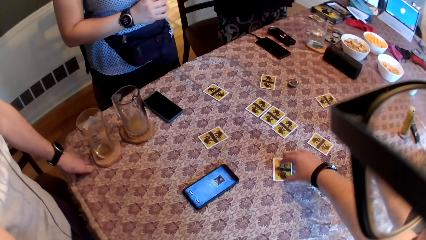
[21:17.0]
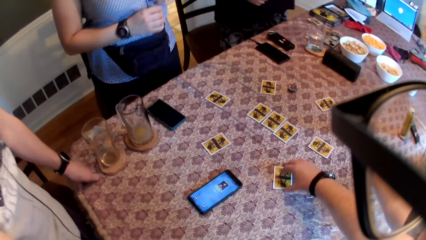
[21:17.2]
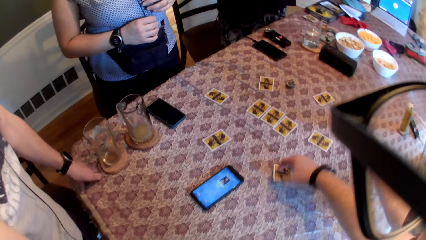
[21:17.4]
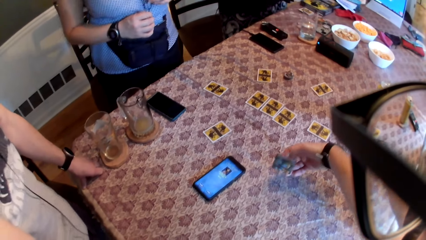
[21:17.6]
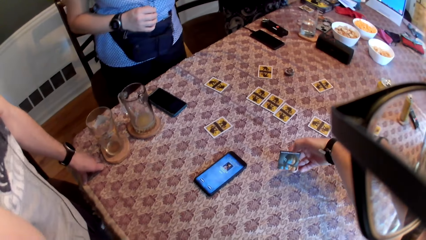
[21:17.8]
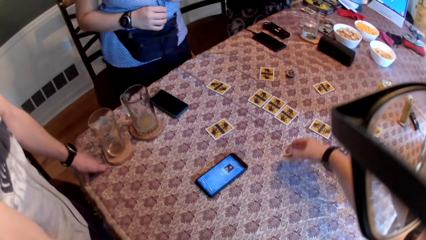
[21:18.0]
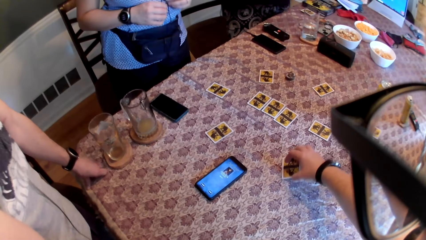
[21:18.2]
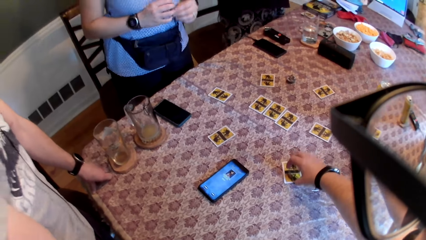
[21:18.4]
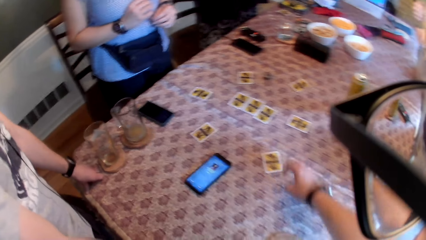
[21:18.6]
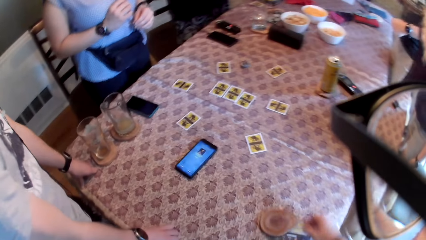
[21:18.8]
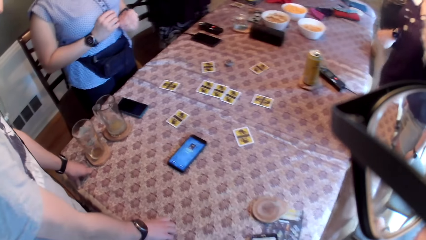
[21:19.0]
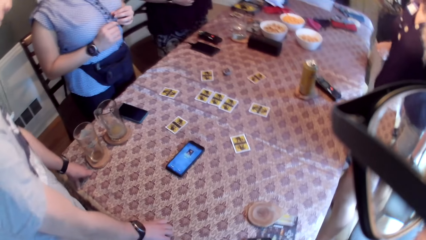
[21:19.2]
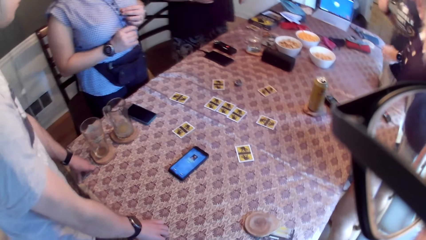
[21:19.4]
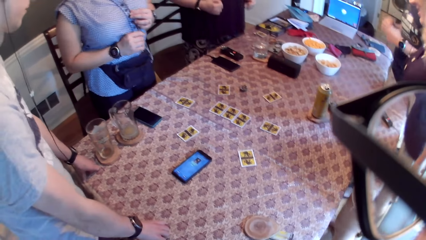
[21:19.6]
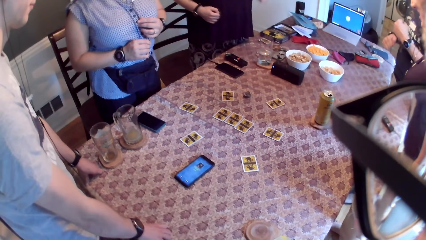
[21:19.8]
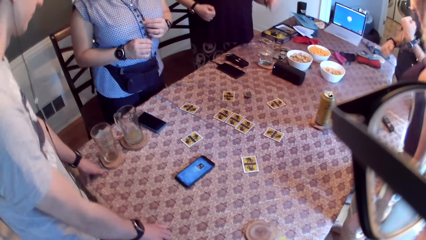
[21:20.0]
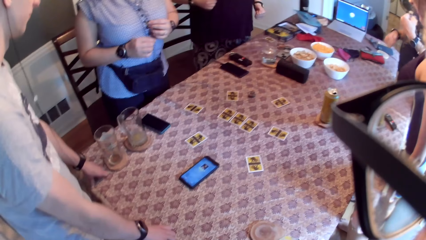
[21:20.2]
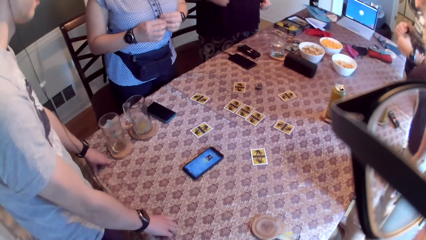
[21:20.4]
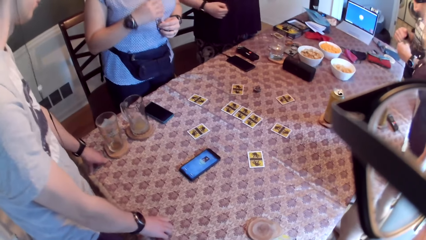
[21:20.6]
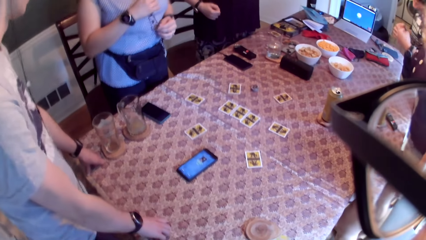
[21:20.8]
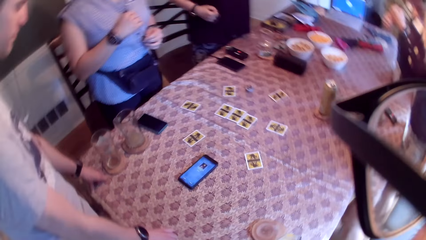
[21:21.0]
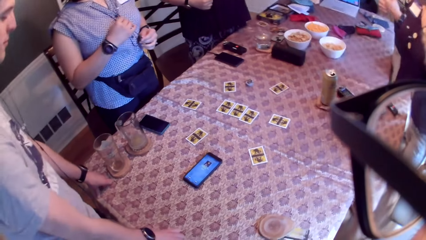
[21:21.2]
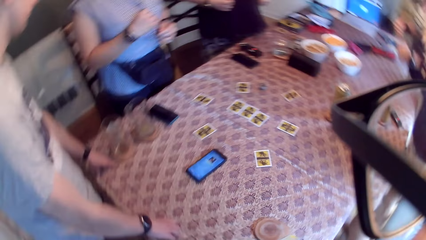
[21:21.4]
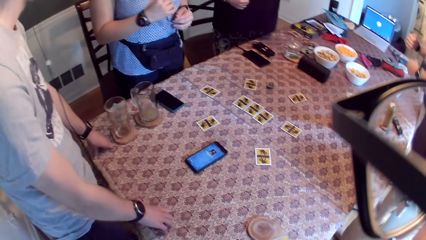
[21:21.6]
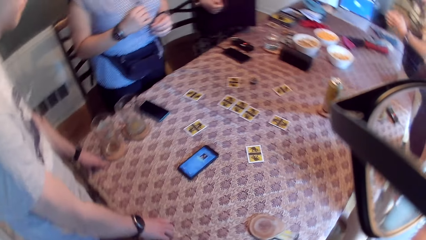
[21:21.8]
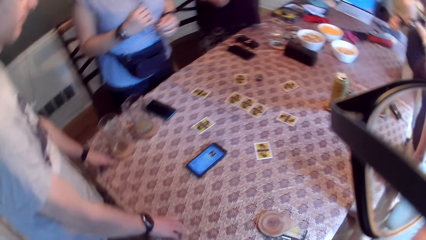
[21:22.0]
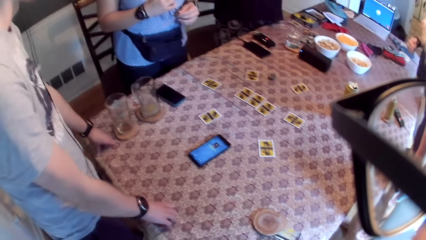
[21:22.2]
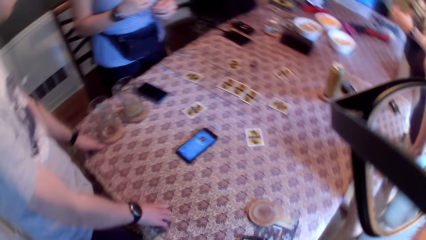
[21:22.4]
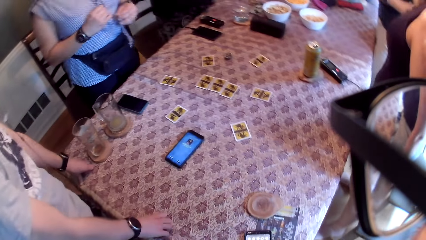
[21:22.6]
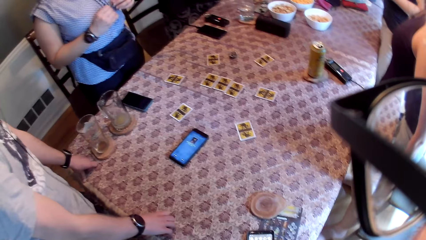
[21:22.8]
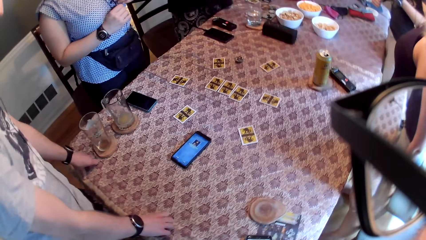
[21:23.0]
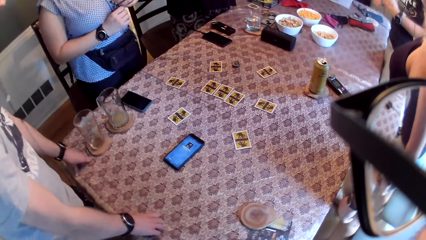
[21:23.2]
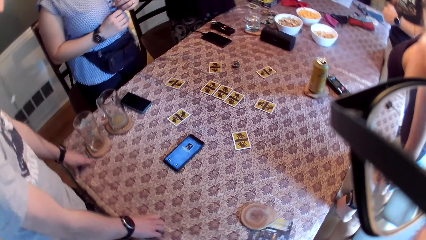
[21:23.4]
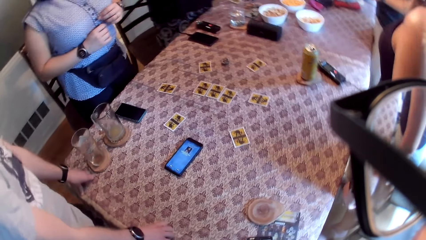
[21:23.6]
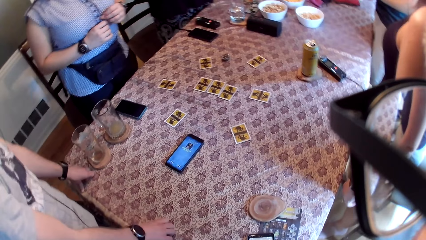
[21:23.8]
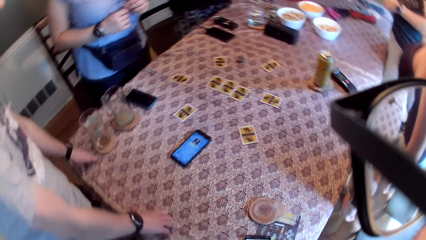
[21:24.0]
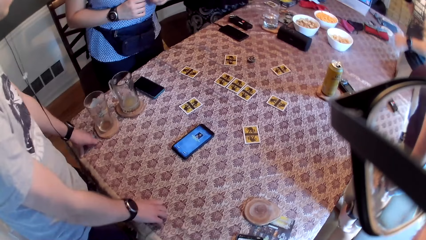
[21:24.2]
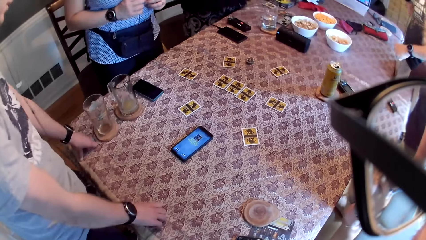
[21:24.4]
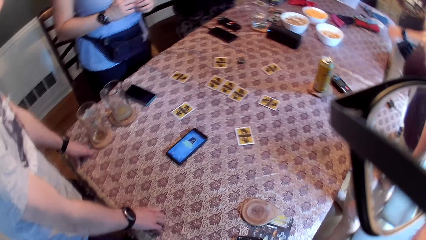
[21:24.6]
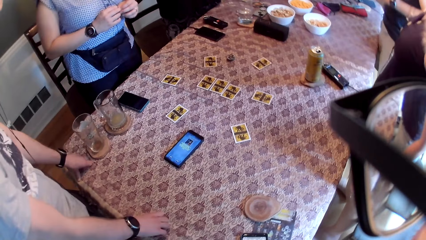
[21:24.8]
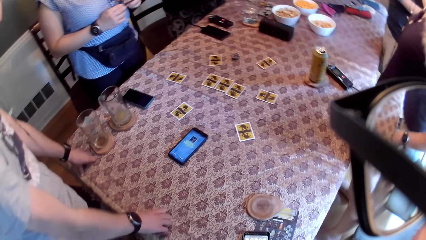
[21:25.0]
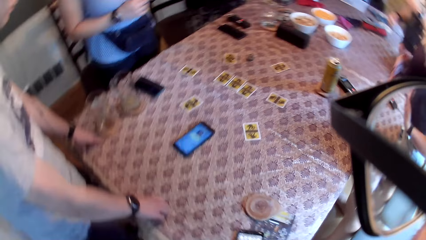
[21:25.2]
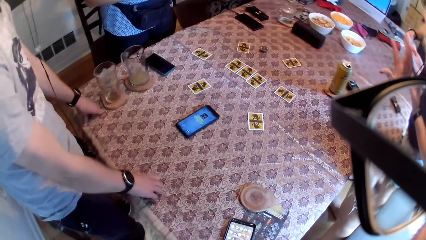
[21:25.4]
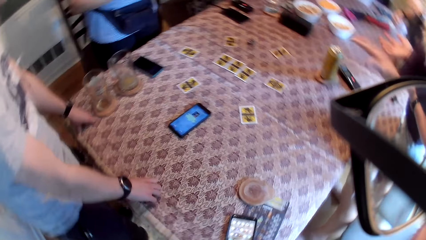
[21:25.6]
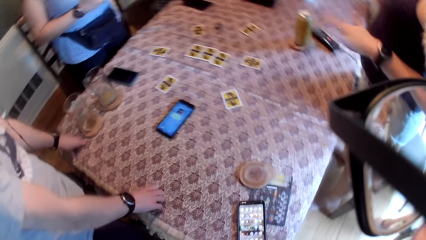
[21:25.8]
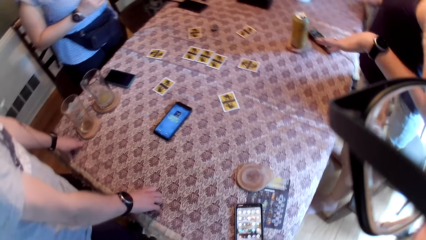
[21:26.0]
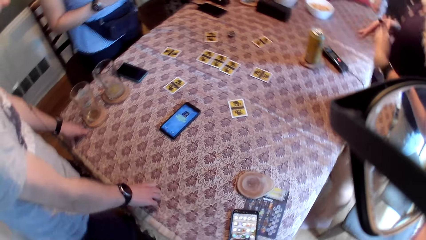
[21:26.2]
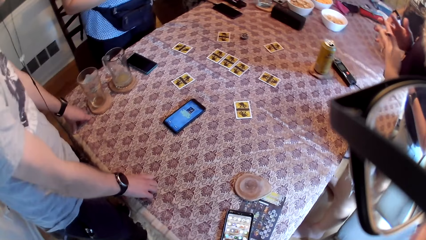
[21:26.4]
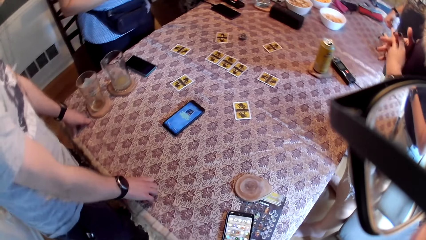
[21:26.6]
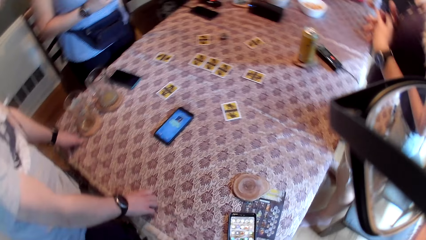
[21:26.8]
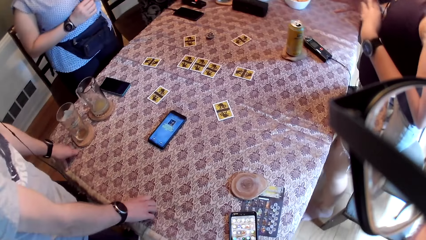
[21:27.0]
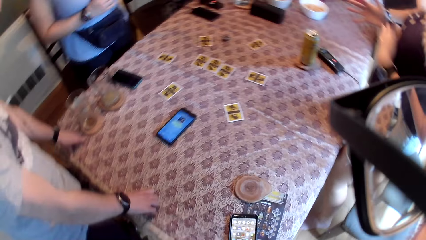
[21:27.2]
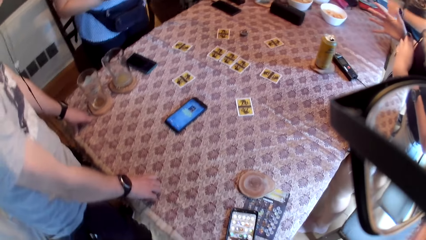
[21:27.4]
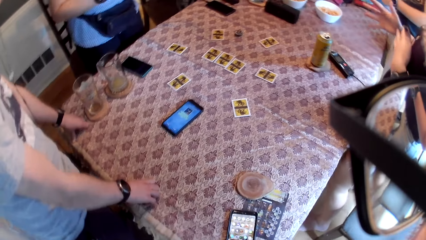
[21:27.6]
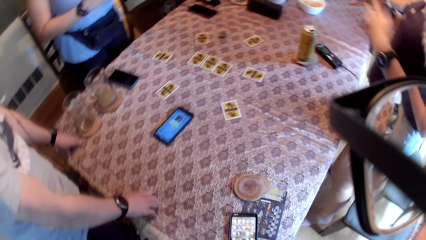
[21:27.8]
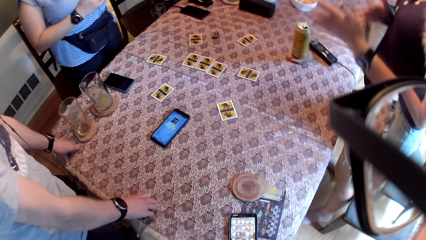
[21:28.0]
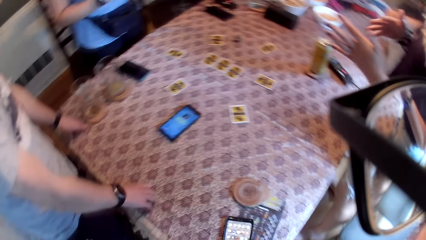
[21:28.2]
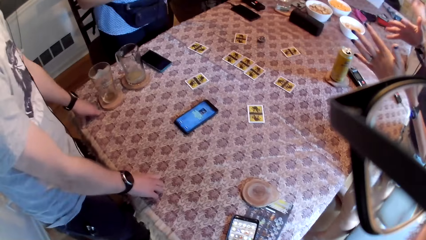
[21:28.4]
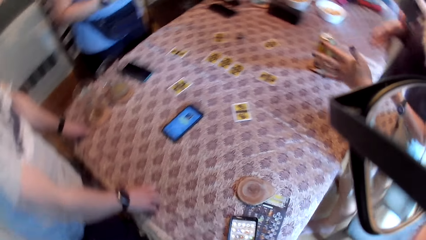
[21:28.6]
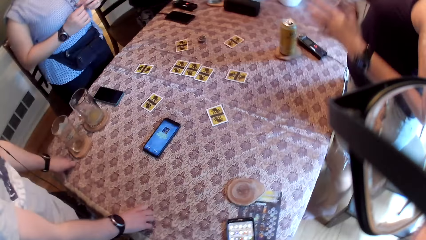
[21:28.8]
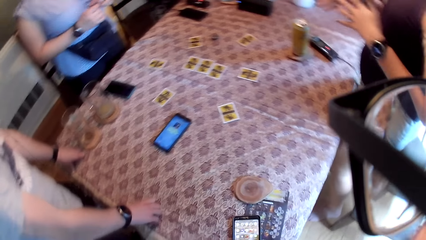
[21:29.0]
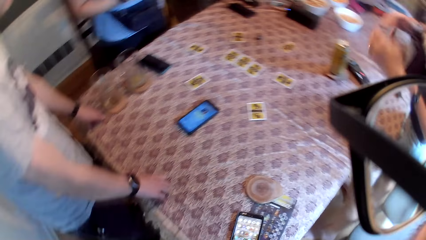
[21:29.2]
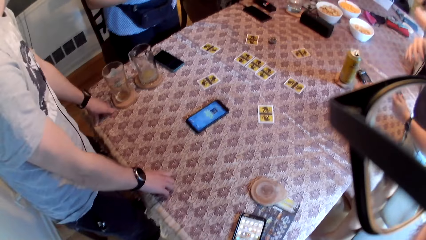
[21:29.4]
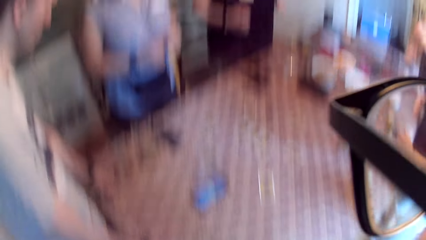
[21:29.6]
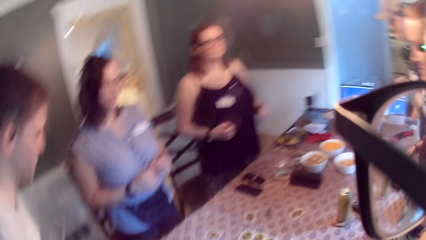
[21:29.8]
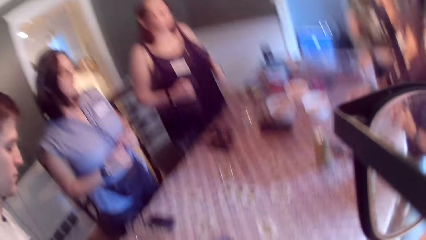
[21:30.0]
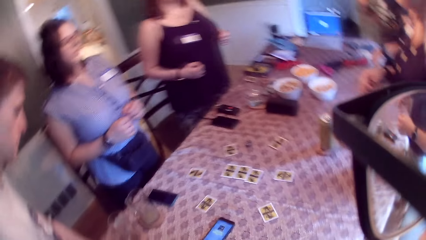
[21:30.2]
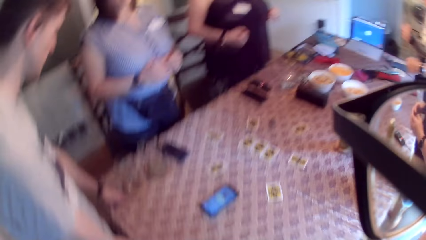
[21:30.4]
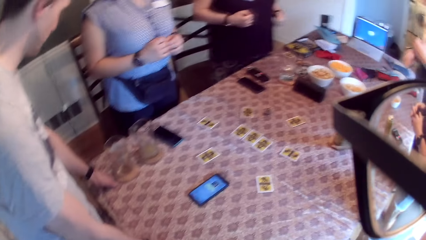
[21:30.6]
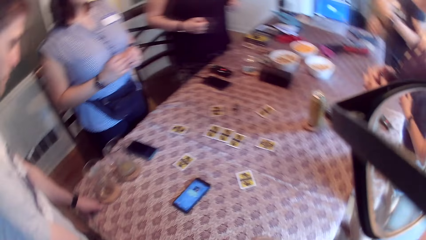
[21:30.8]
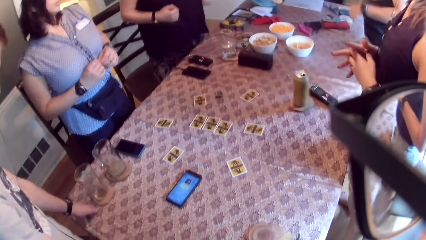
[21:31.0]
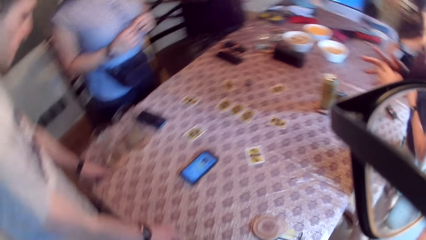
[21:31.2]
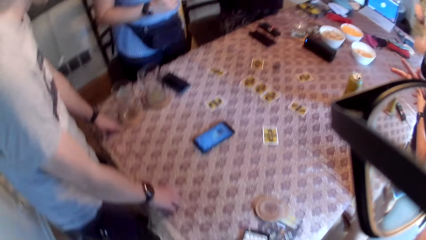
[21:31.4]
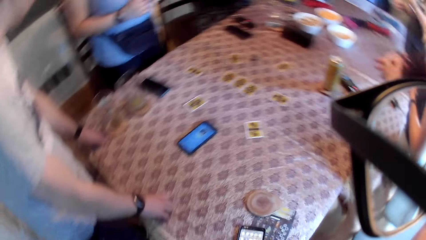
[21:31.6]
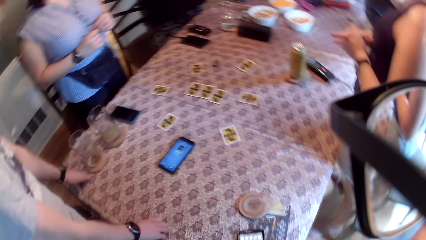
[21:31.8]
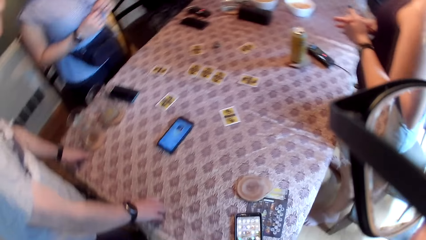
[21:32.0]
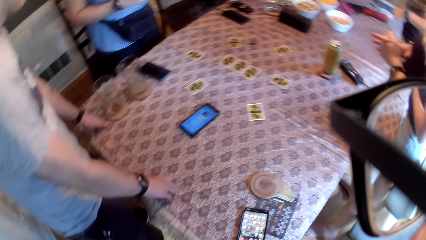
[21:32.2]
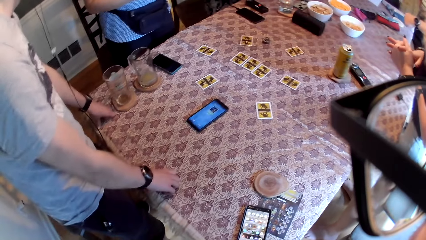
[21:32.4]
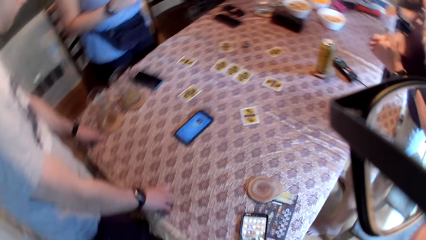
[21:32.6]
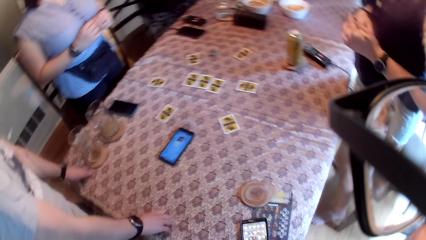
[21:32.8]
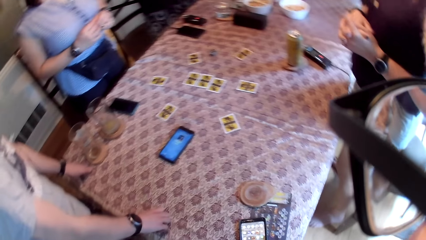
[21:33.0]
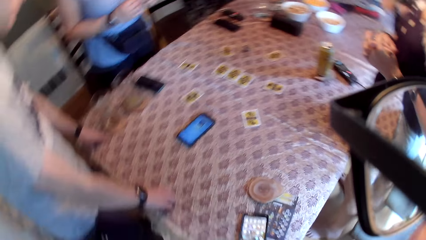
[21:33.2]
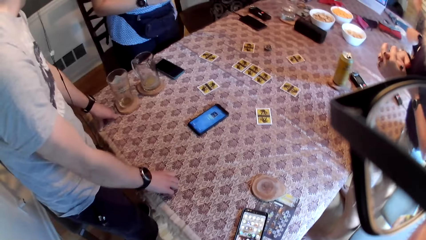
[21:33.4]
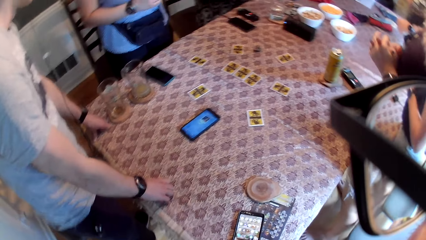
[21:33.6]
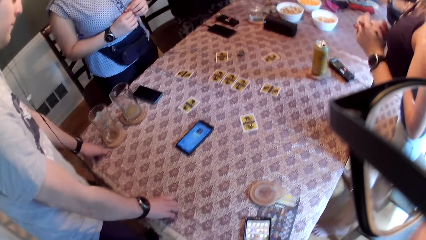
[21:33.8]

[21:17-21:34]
The camera wearer picks the playing card on the table with his right hand. He drops the card on the table with his right hand. He looks down. He looks around.
